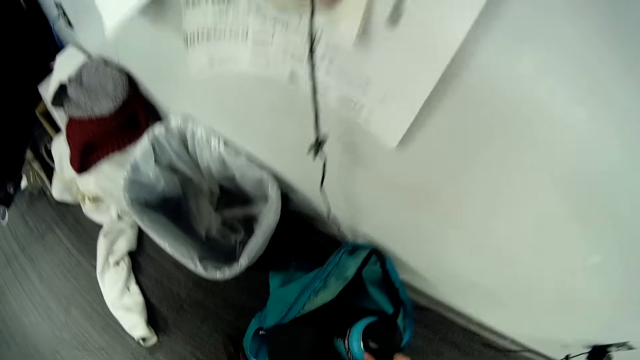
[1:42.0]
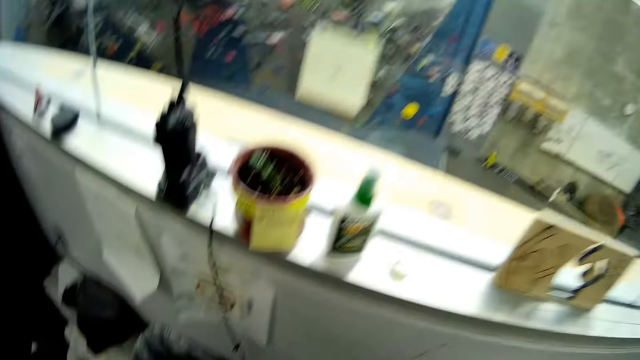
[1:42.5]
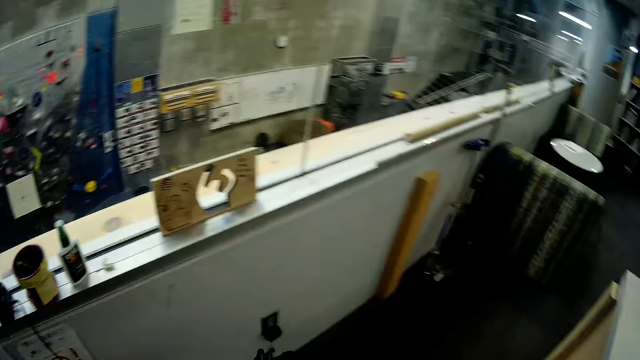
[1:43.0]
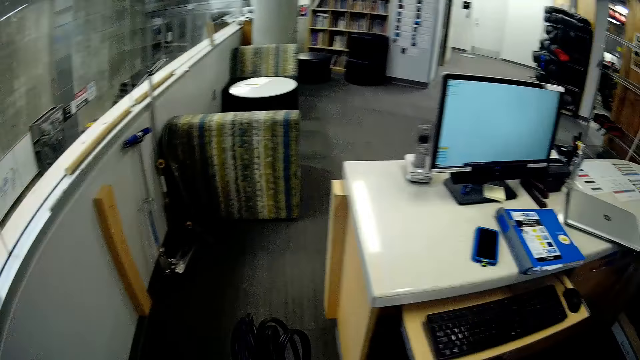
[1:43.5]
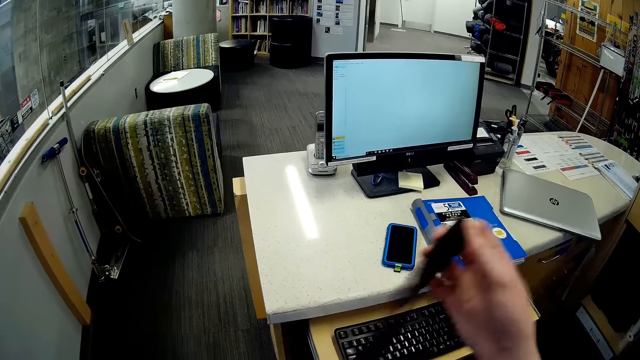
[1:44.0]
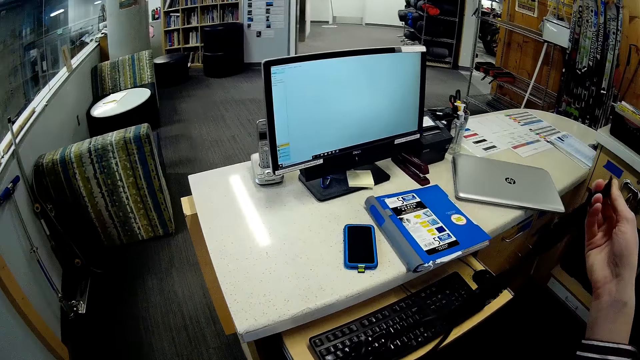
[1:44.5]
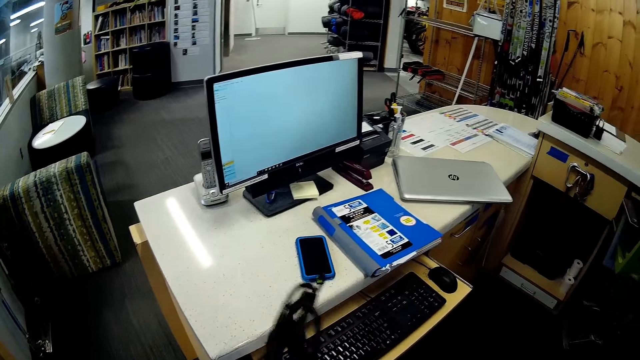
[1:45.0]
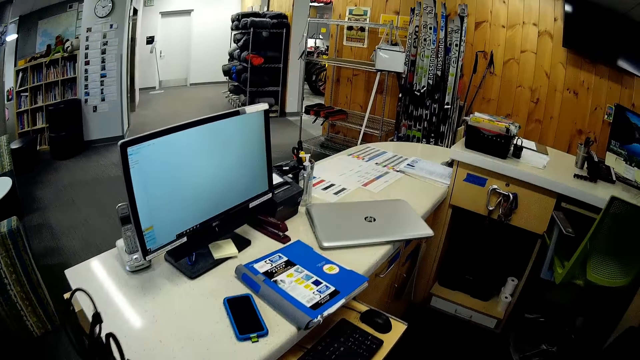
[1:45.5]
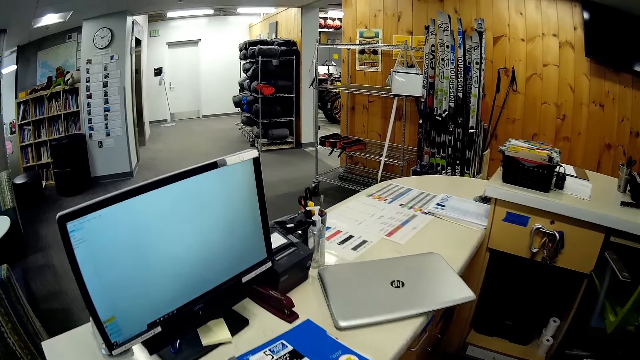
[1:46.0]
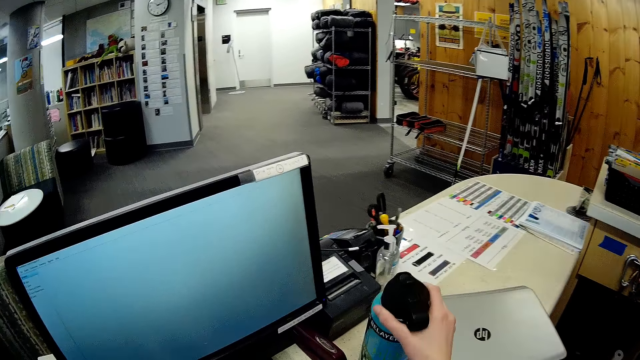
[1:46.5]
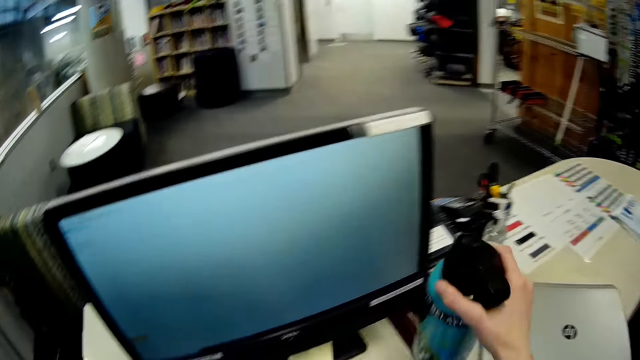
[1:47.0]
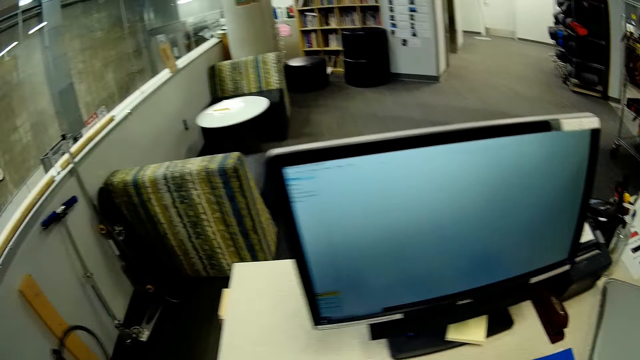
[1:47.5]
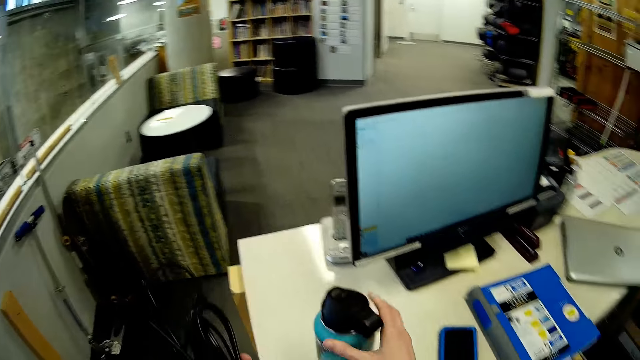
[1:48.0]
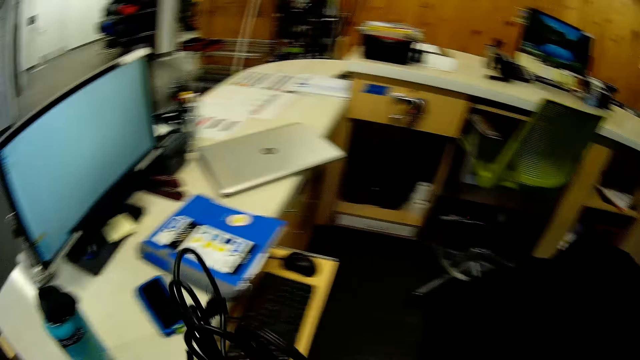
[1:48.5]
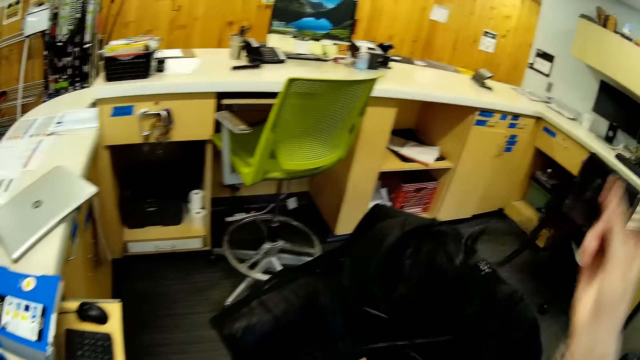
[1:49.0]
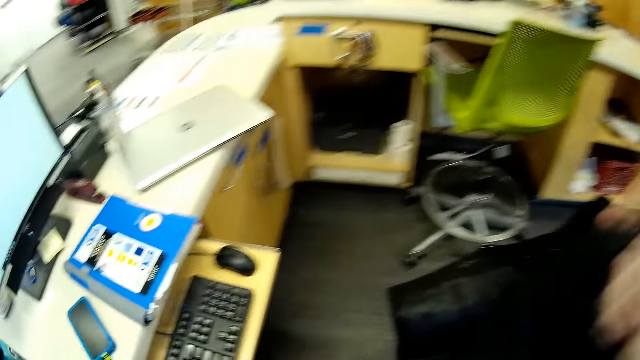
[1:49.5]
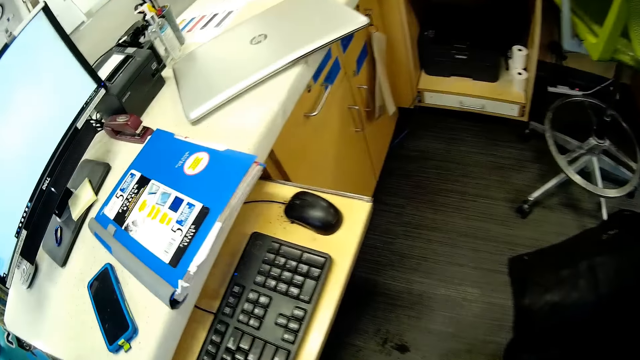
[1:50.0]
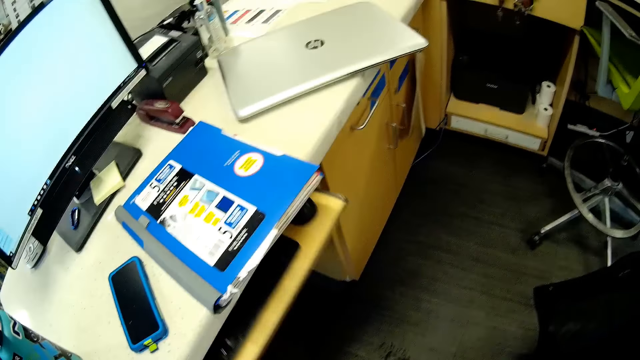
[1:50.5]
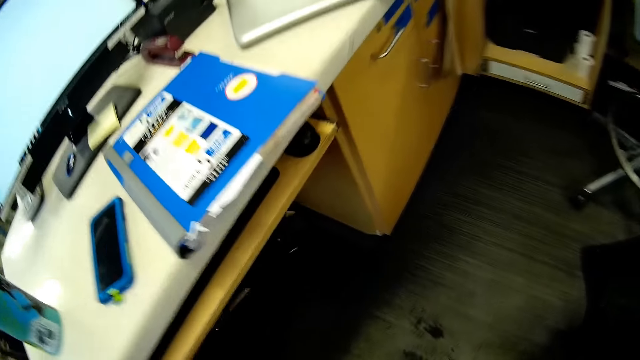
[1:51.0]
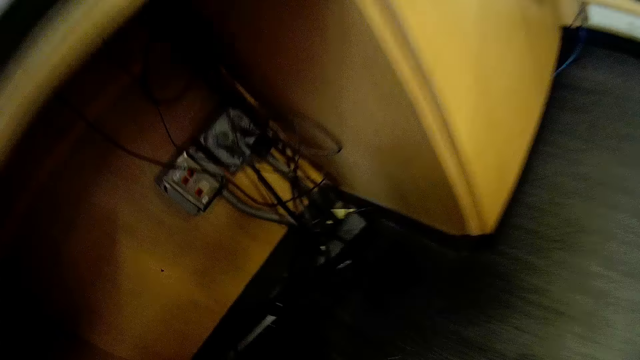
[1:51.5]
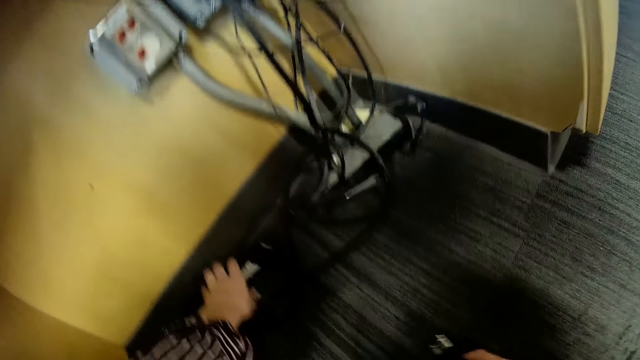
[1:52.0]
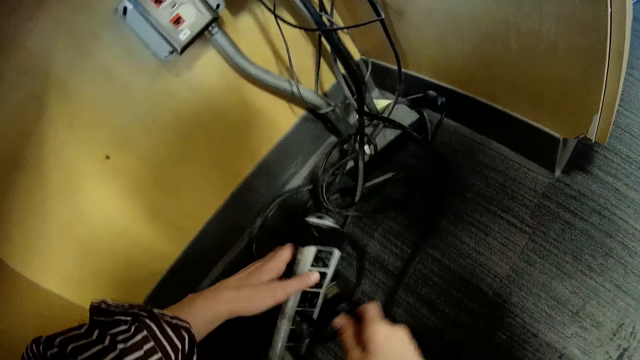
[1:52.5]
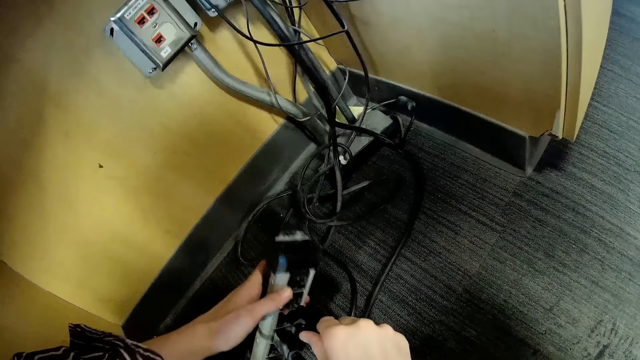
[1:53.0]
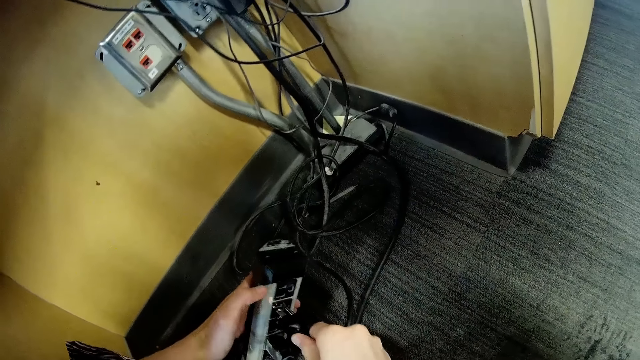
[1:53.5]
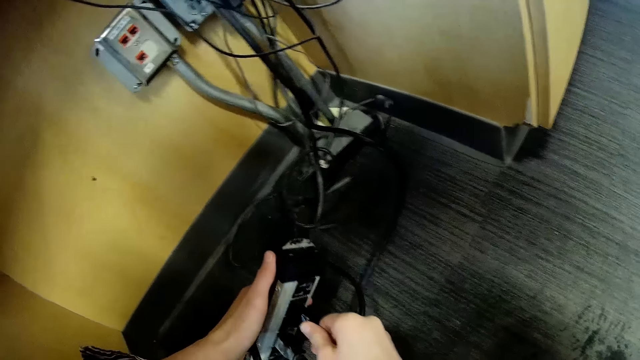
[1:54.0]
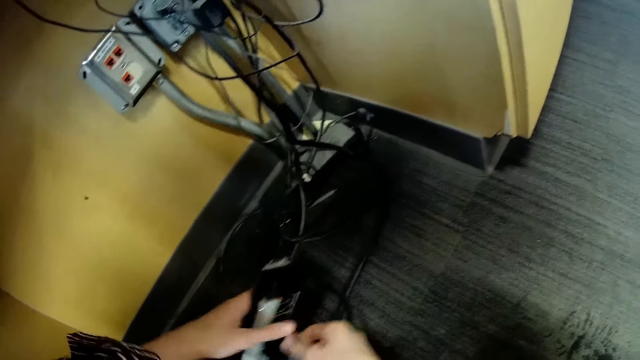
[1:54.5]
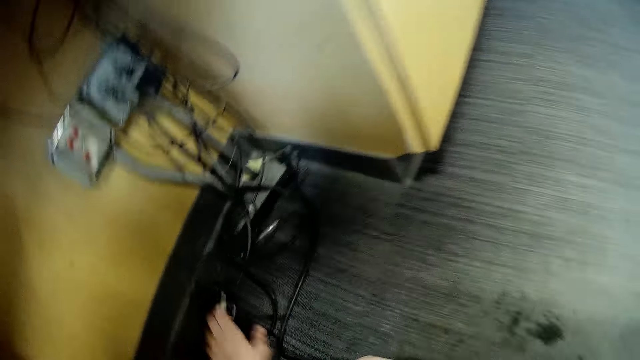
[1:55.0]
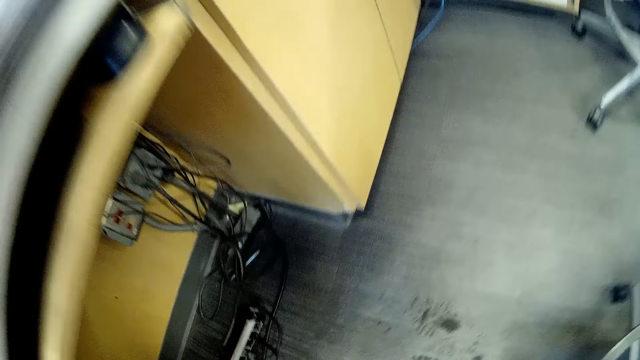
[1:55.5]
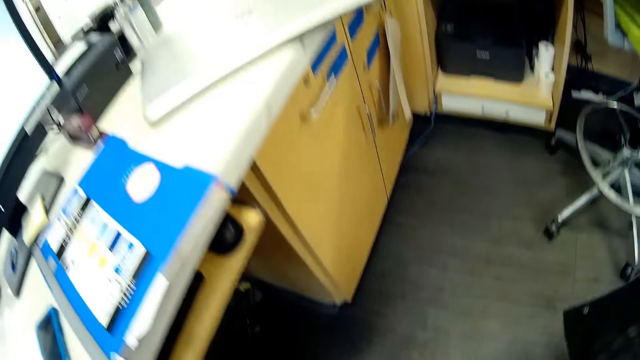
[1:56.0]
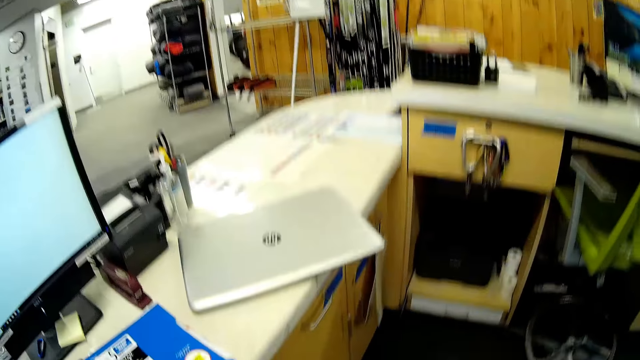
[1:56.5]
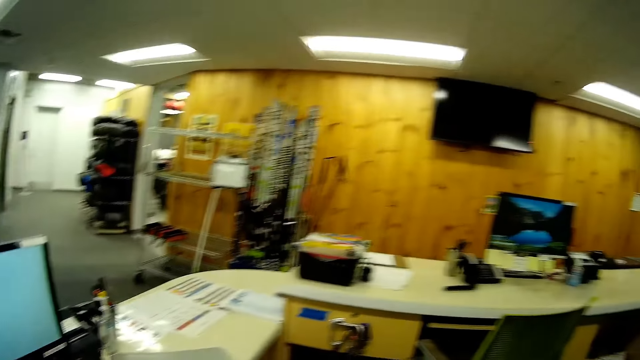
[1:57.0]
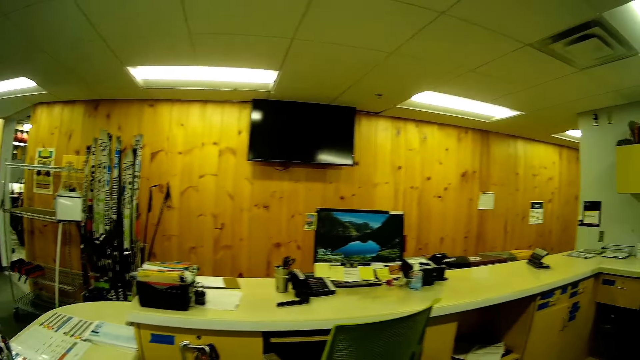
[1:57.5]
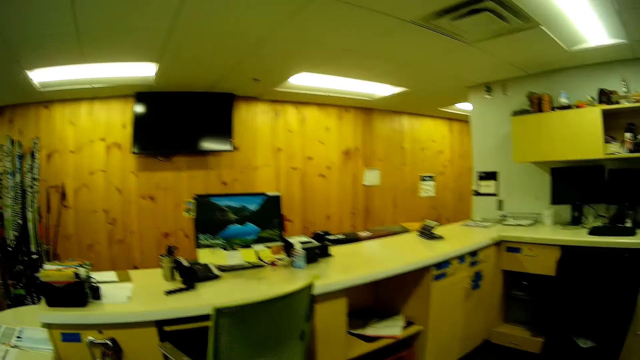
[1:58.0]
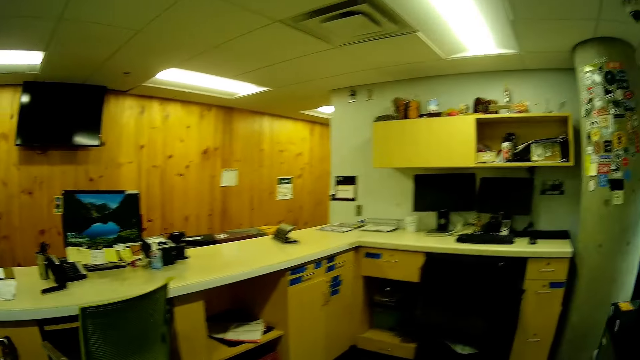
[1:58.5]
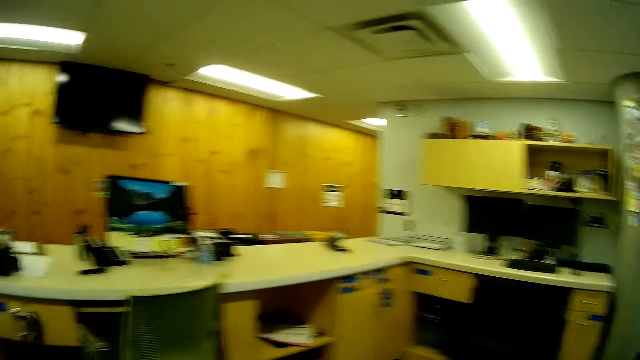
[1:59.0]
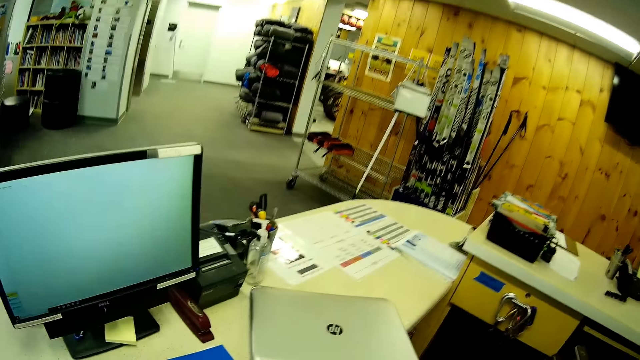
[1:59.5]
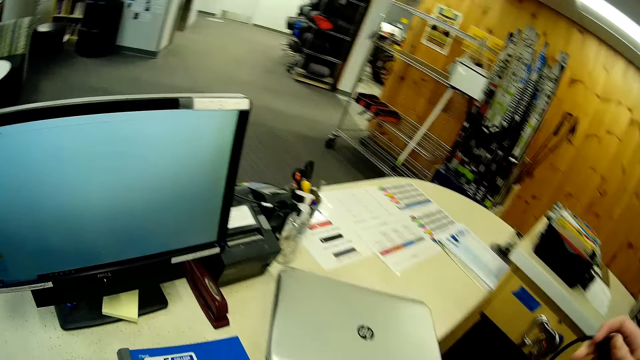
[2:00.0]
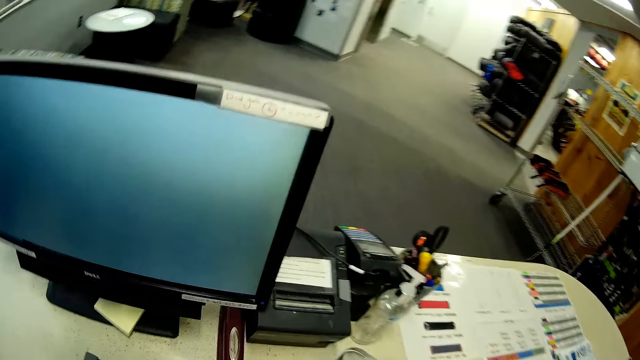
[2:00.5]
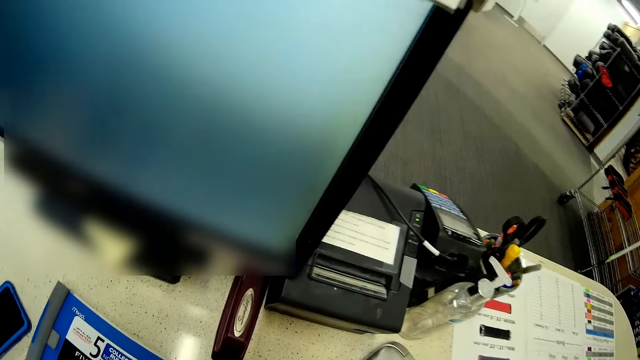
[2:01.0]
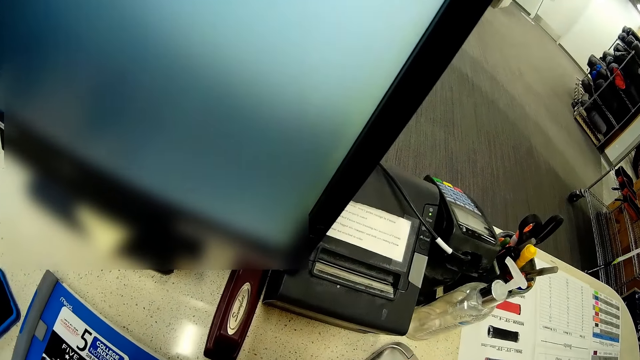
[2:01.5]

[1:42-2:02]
The camera wearer picks up a water bottle from the bag with her right hand. She walks. She pulls a strap on a laptop charger in her left hand with her right hand. She unfolds the laptop charger. She places the water bottle on the countertop with her right hand. She picks up the water bottle from the countertop with her right hand. She places the water bottle on the countertop with her right hand. She holds the laptop charger with her hands. She pulls the plug of the laptop charger with her right hand. She unfolds the laptop charger. She pushes a sliding hutch with her left hand. She closes the keyboard drawer. She picks up an extension lead on the floor with her left hand. She inserts the laptop charger plug into the extension lead with her right hand. She drops the extension lead on the floor with her left hand. She stands. She looks around.
